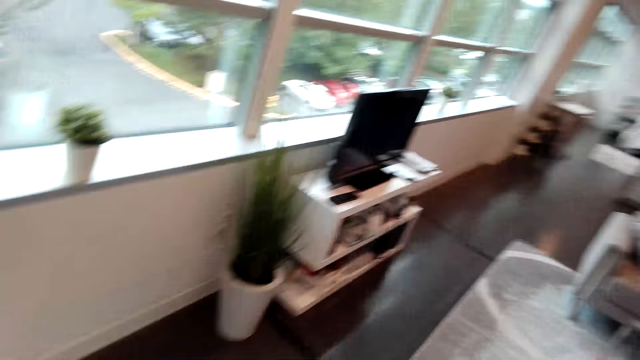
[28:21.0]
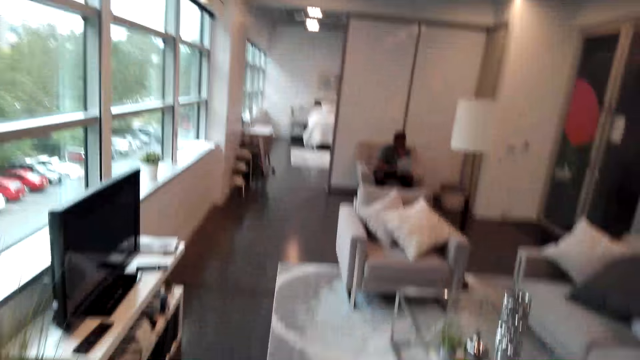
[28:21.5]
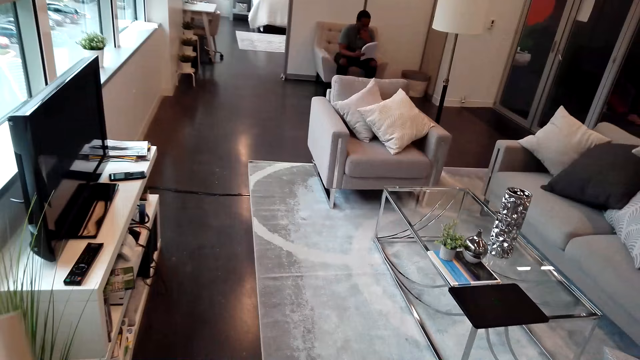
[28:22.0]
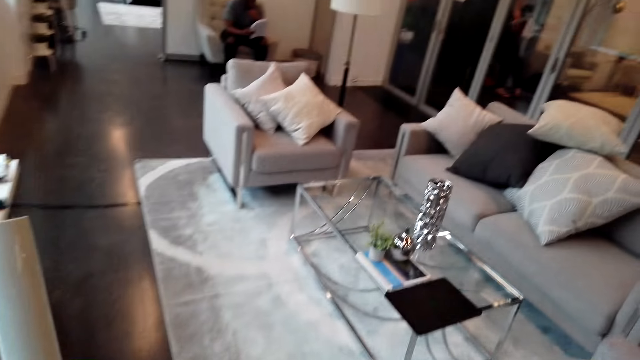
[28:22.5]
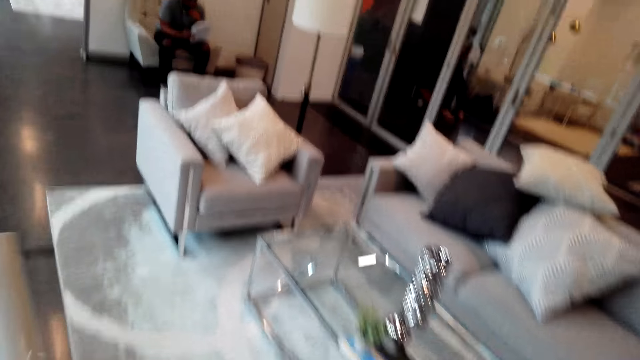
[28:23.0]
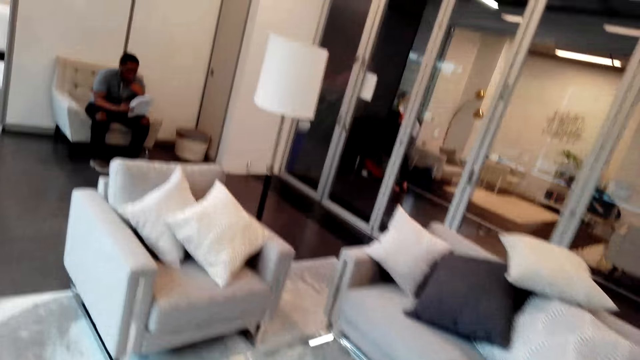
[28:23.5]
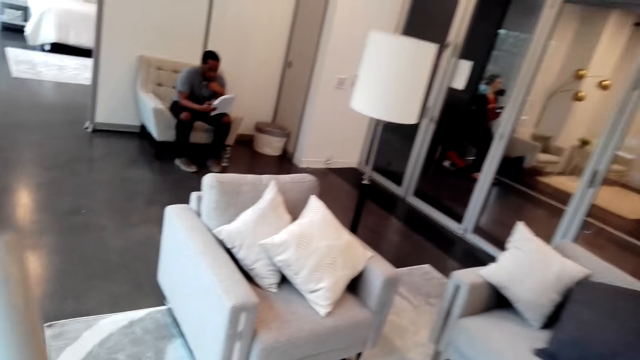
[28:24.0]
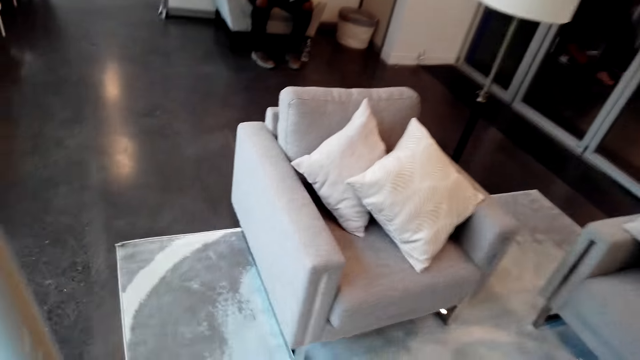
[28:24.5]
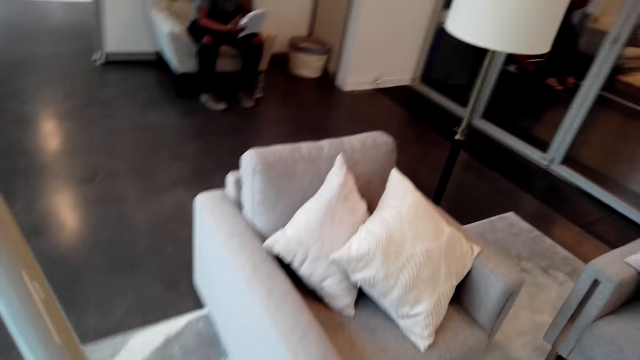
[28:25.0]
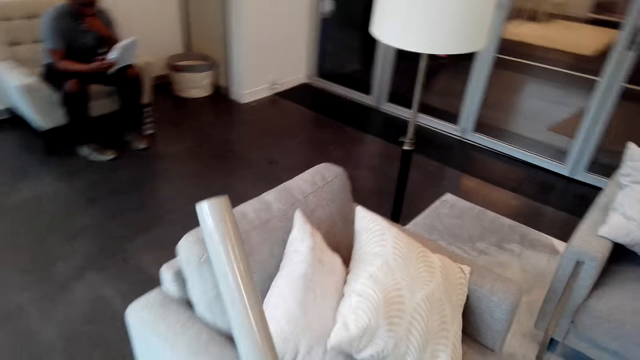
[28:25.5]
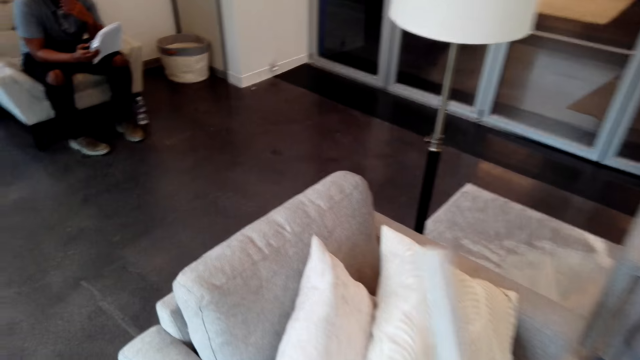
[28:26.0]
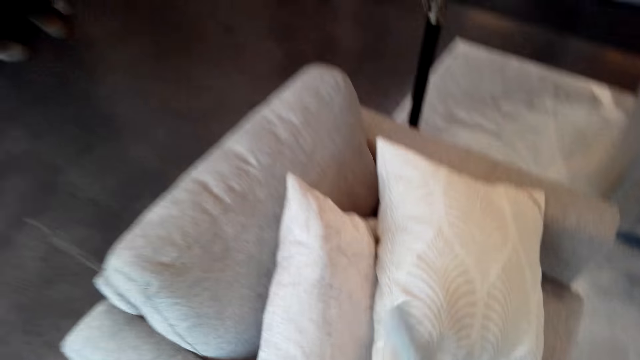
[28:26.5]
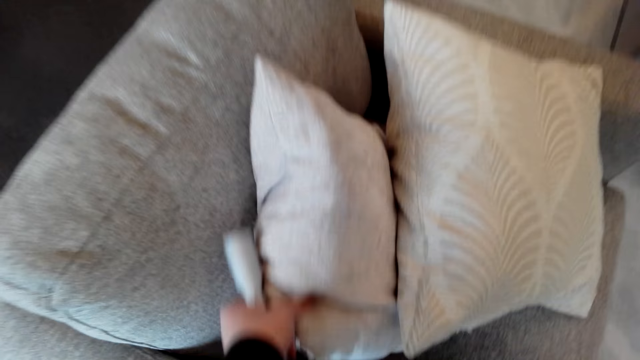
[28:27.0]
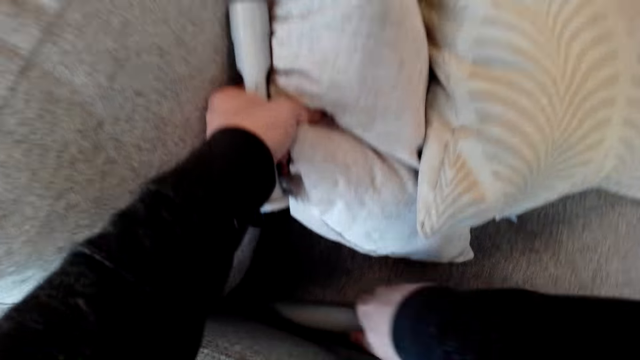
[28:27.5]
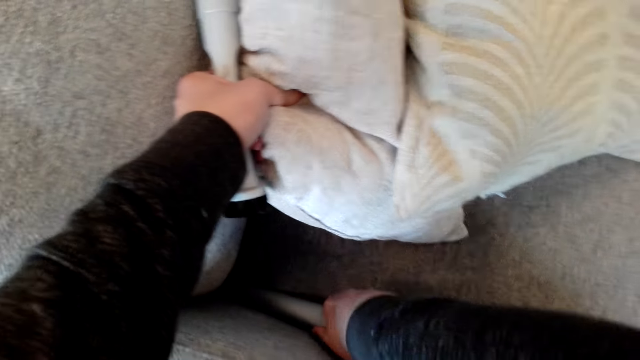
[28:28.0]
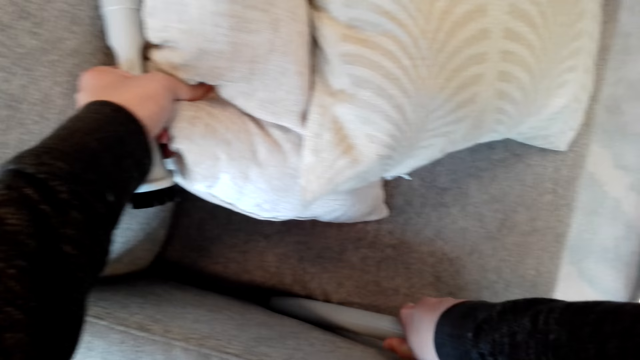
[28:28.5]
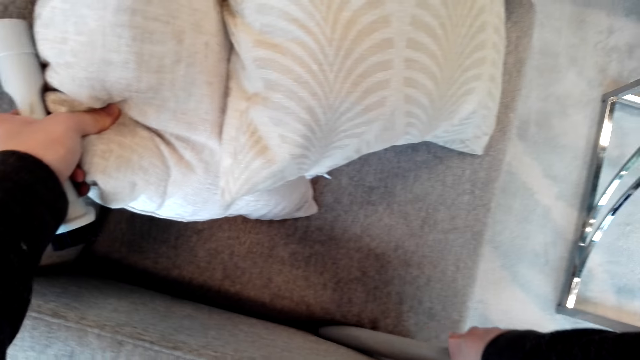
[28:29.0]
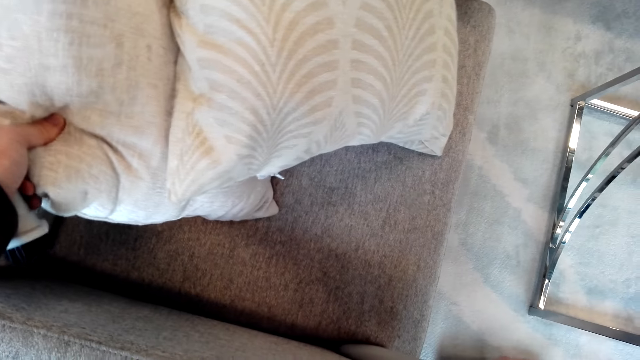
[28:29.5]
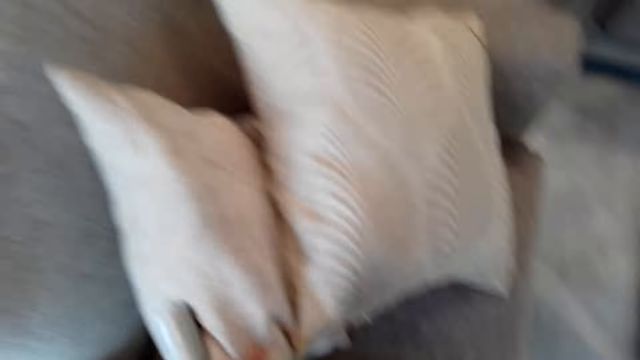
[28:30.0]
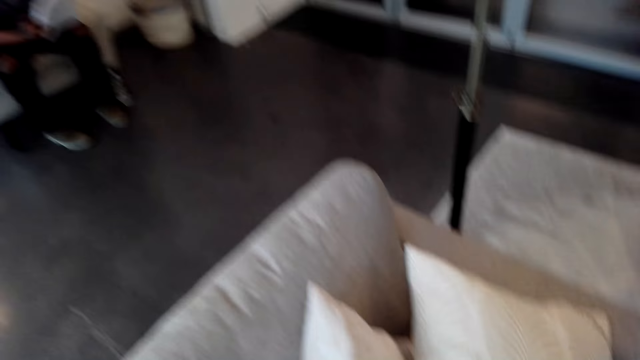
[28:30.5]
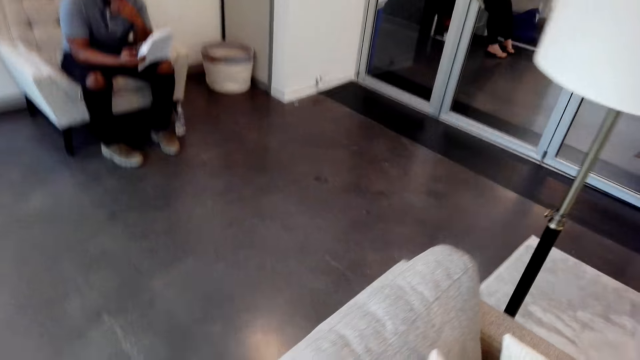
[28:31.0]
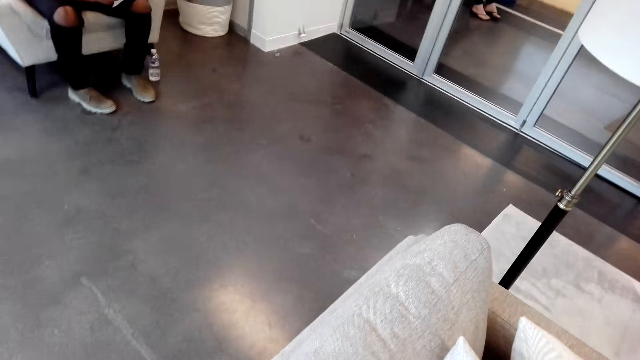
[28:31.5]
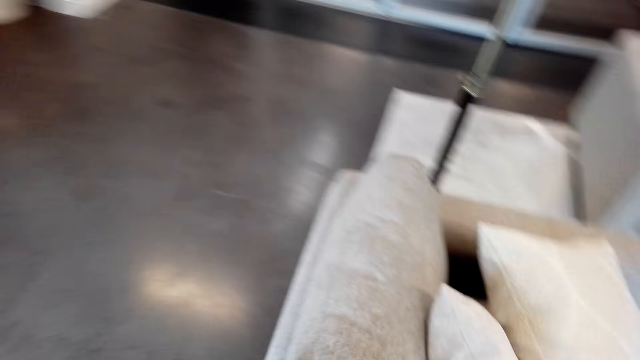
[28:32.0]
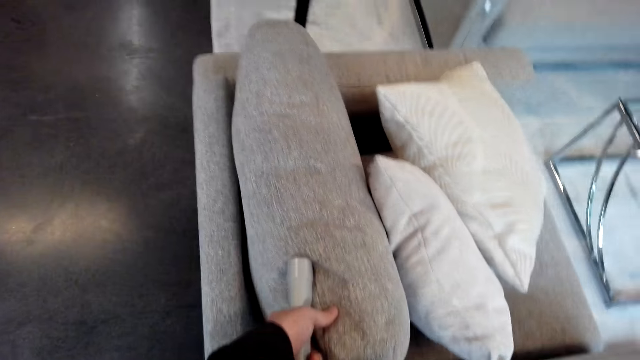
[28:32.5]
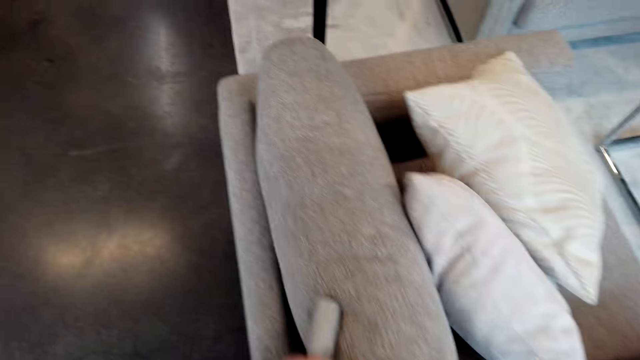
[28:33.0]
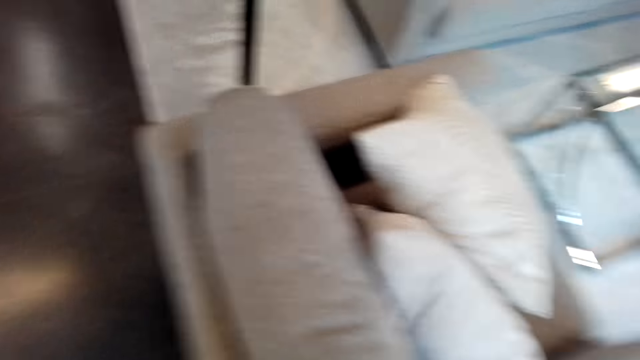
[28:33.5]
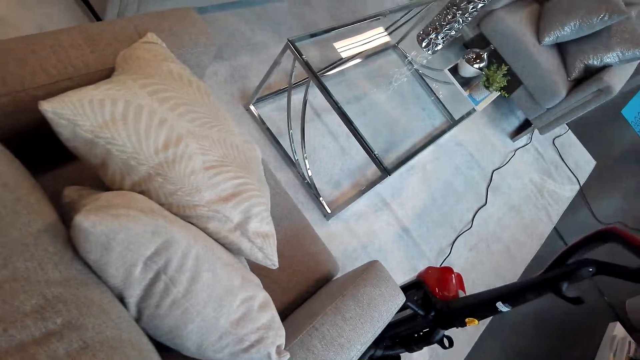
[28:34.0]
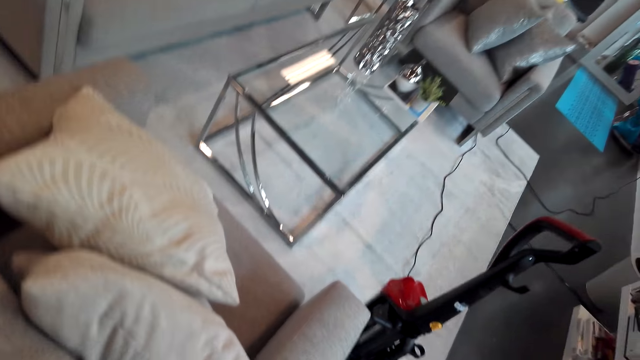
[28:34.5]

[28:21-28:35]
The camera wearer walks around the living room. A person holds a book. The camera wearer moves the pillow on the sofa seat. They vacuum the sofa seat. They hold the pillow. They look around.

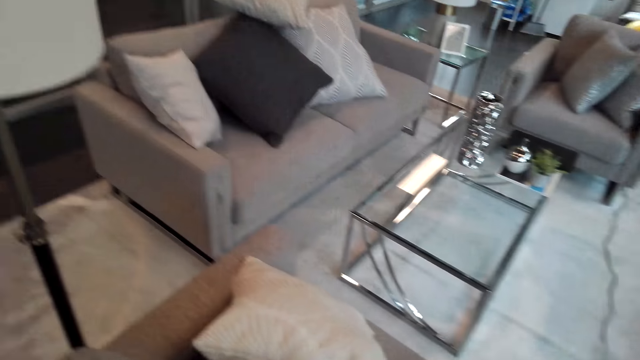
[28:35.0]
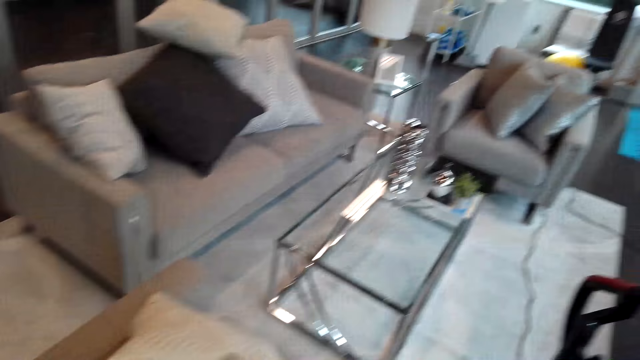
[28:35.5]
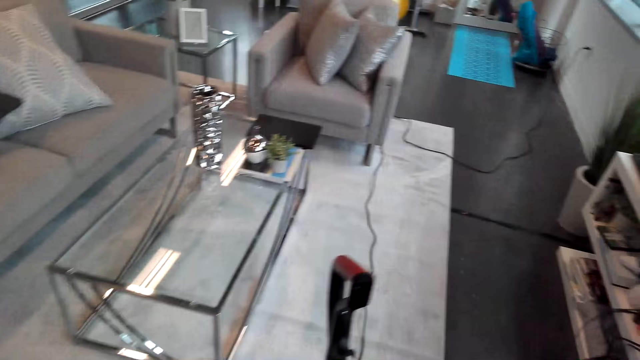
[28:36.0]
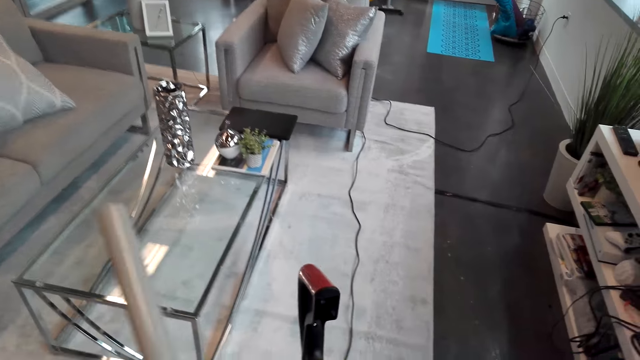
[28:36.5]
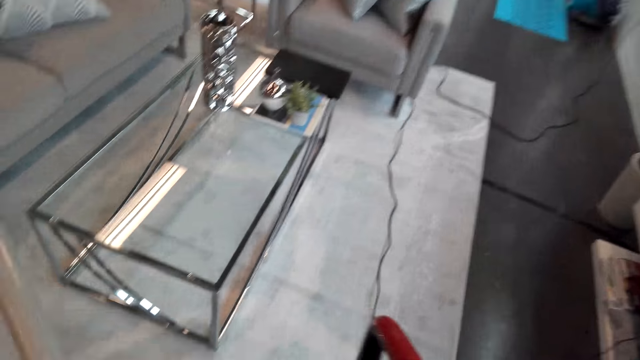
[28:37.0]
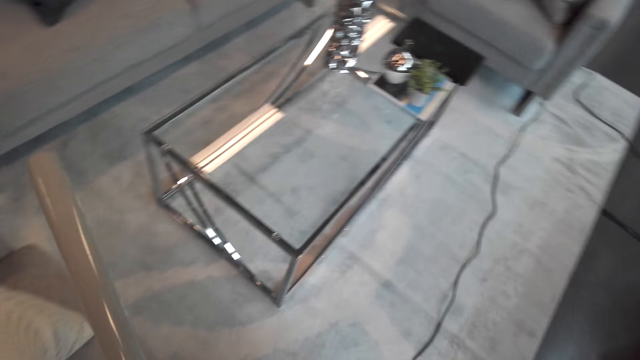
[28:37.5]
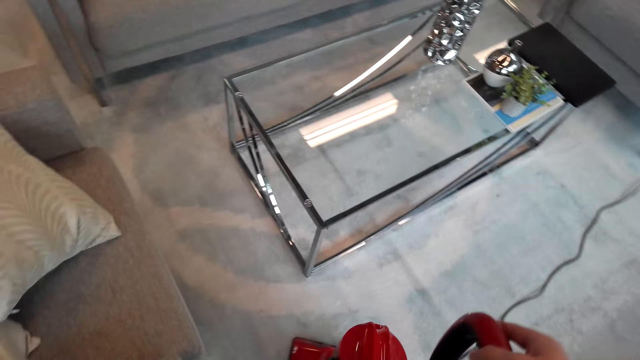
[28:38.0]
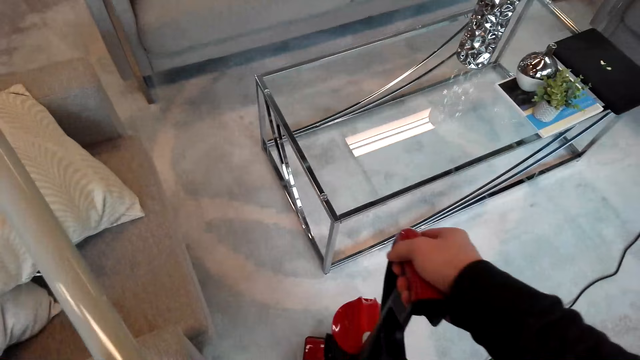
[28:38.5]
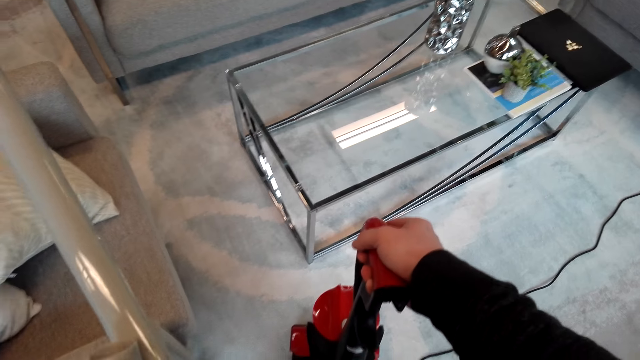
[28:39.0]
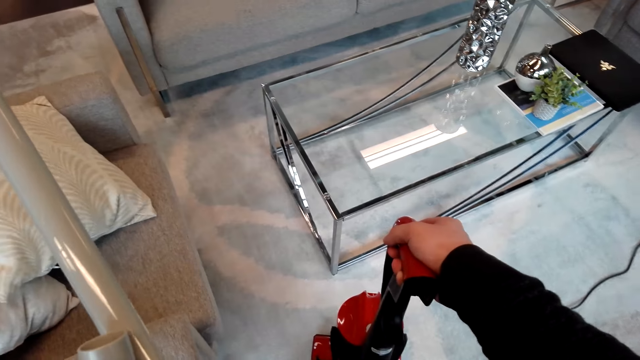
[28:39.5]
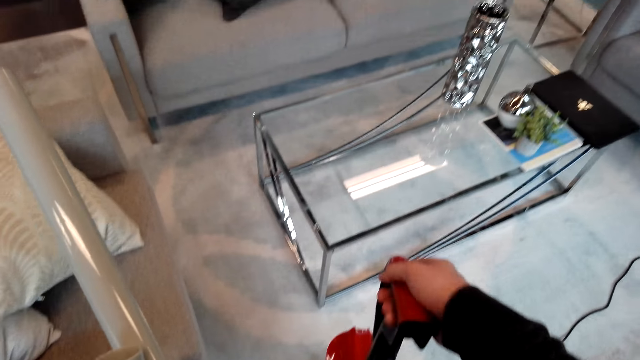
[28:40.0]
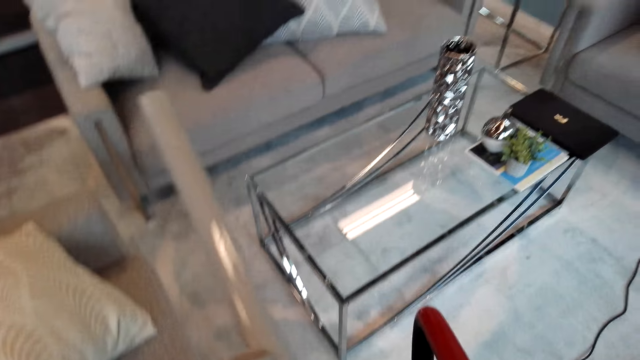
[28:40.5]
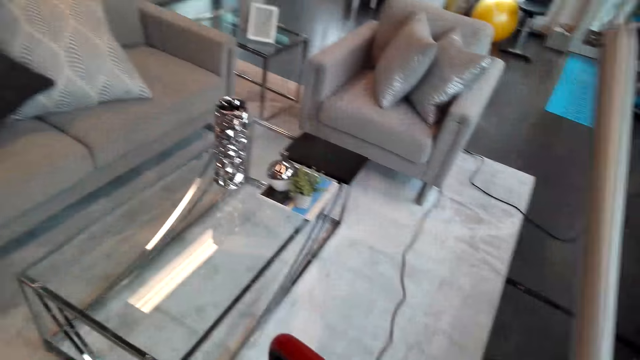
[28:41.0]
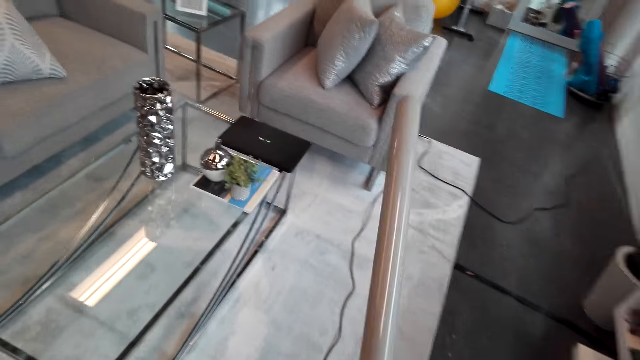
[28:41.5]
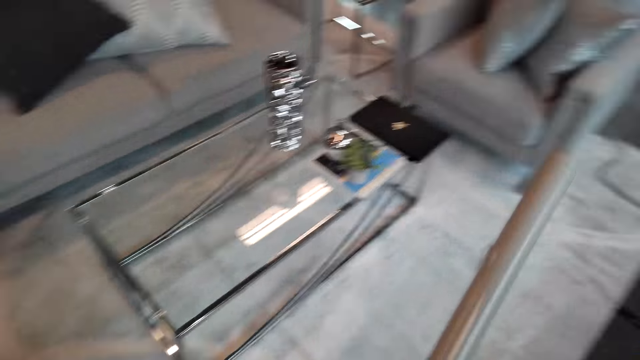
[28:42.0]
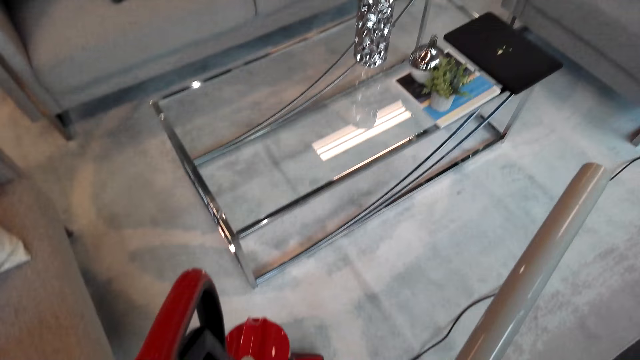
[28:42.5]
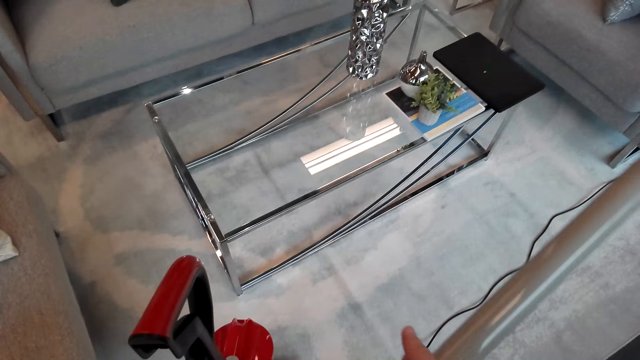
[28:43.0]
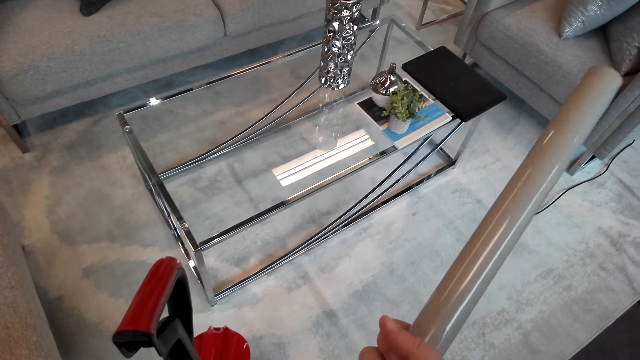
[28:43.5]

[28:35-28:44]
The camera wearer holds the vacuum cleaner.
